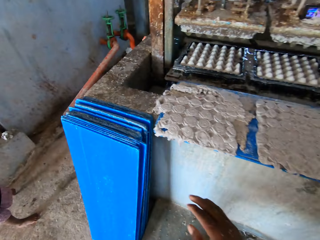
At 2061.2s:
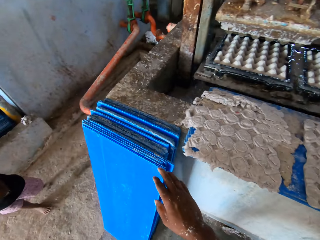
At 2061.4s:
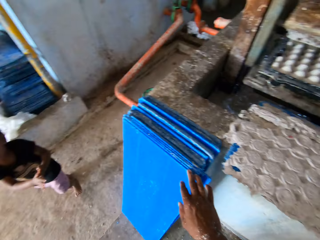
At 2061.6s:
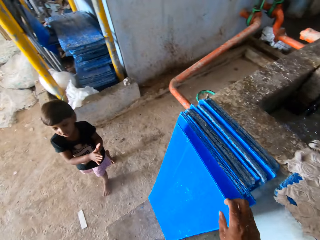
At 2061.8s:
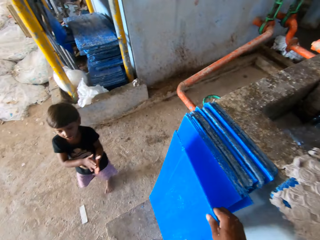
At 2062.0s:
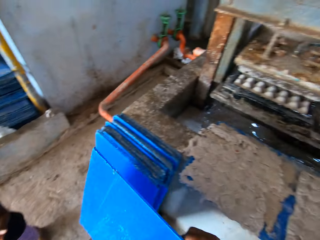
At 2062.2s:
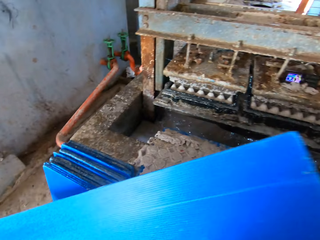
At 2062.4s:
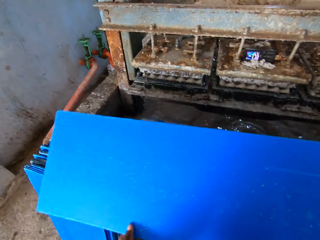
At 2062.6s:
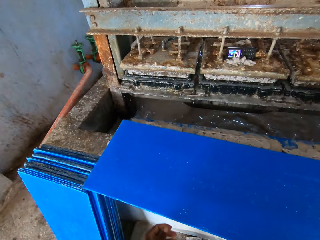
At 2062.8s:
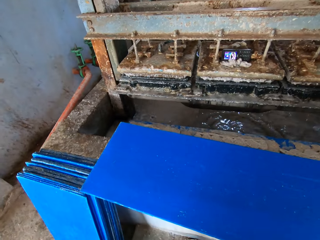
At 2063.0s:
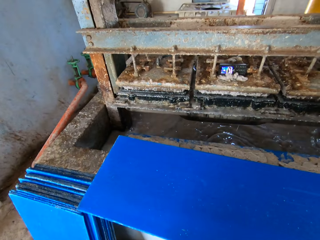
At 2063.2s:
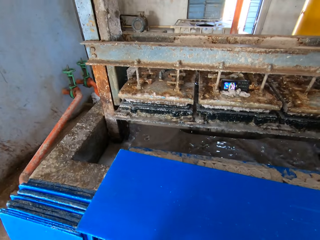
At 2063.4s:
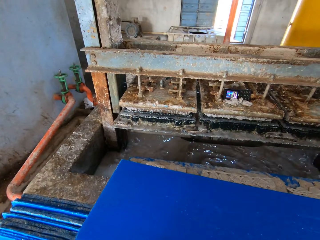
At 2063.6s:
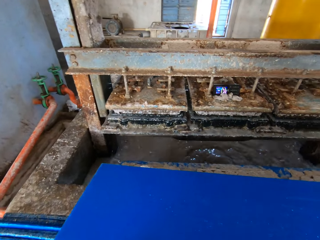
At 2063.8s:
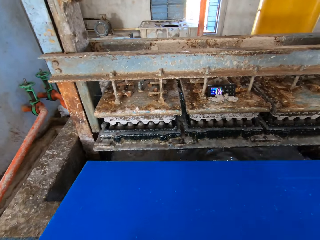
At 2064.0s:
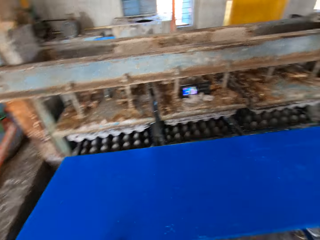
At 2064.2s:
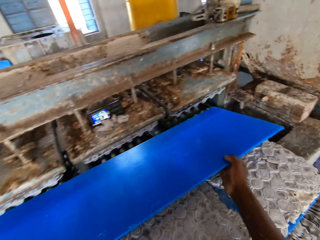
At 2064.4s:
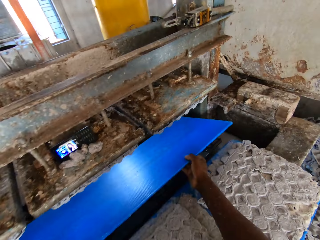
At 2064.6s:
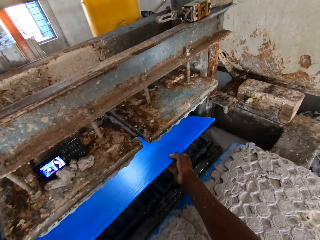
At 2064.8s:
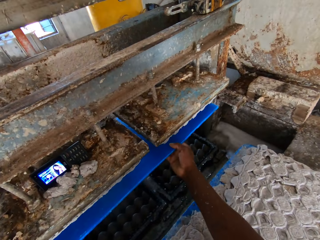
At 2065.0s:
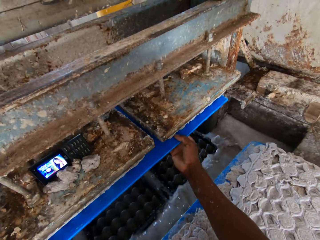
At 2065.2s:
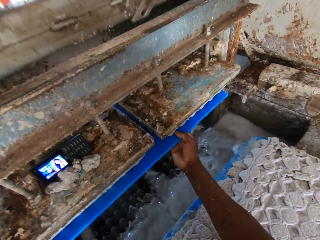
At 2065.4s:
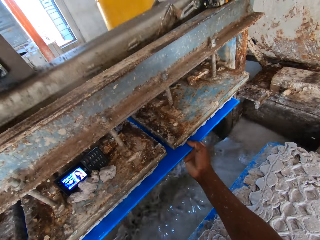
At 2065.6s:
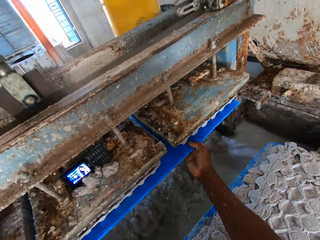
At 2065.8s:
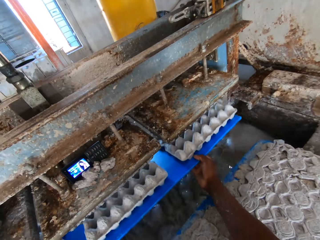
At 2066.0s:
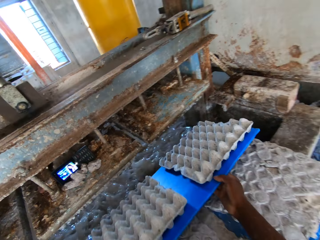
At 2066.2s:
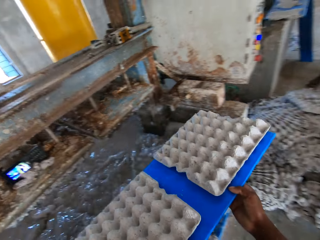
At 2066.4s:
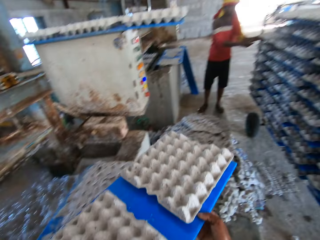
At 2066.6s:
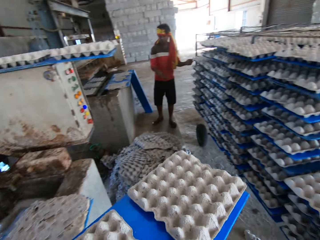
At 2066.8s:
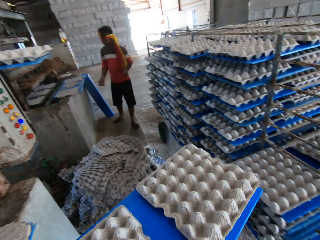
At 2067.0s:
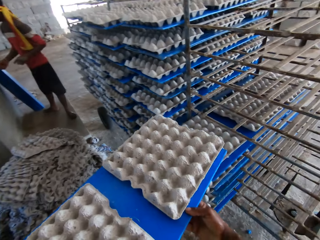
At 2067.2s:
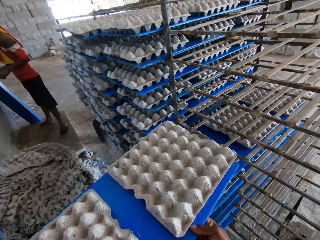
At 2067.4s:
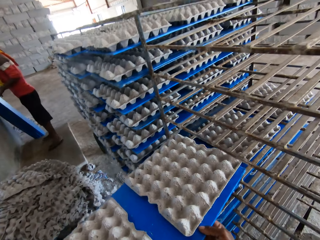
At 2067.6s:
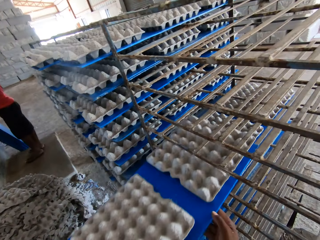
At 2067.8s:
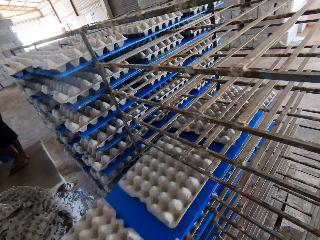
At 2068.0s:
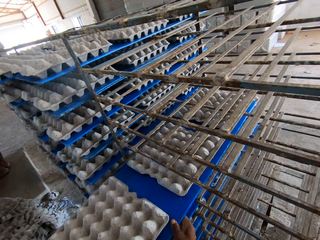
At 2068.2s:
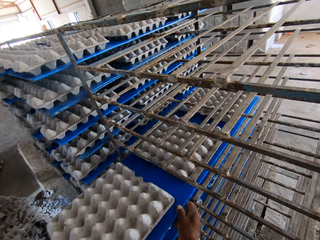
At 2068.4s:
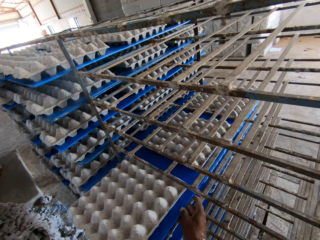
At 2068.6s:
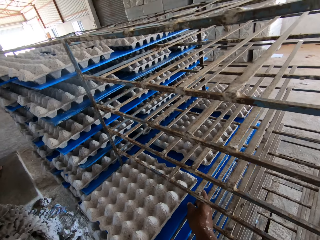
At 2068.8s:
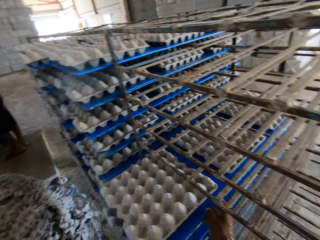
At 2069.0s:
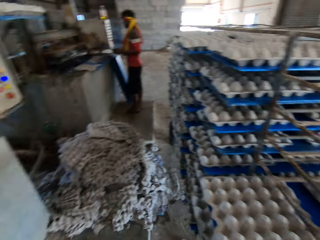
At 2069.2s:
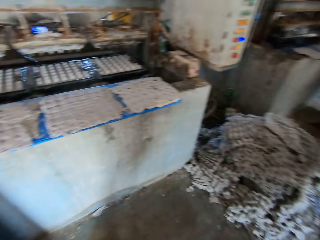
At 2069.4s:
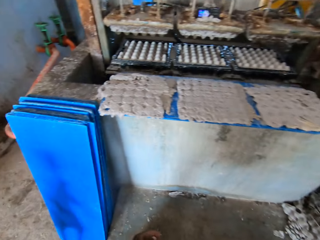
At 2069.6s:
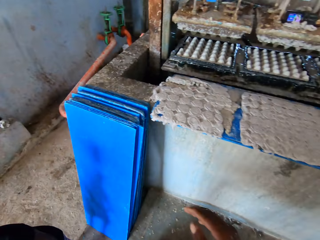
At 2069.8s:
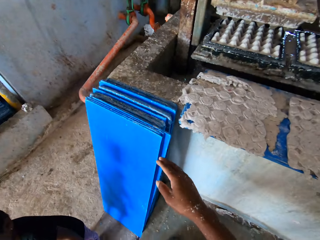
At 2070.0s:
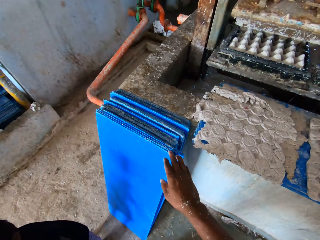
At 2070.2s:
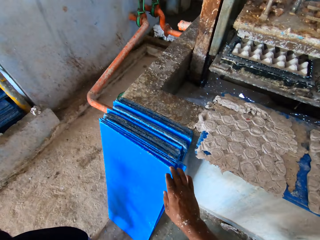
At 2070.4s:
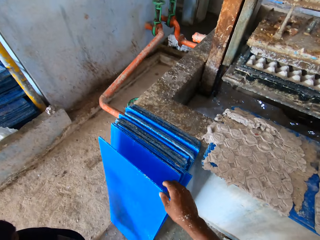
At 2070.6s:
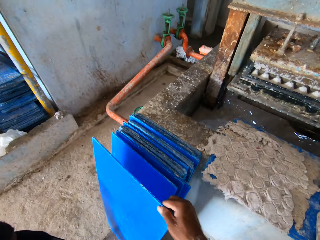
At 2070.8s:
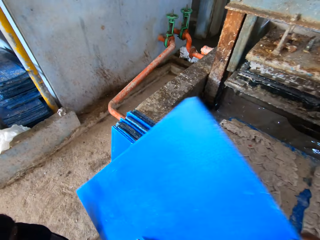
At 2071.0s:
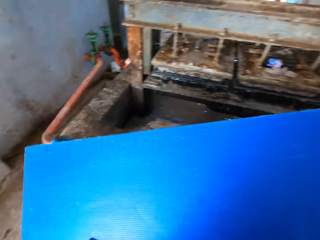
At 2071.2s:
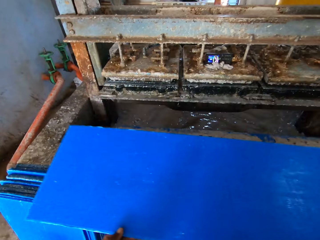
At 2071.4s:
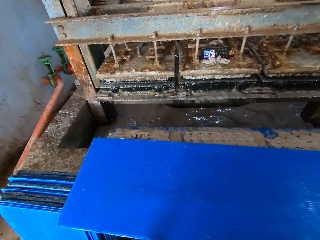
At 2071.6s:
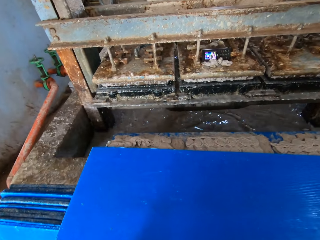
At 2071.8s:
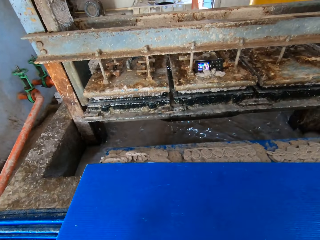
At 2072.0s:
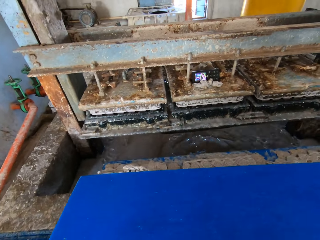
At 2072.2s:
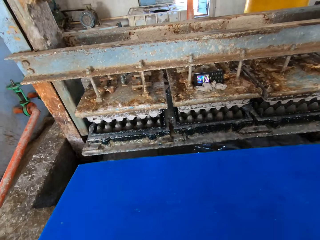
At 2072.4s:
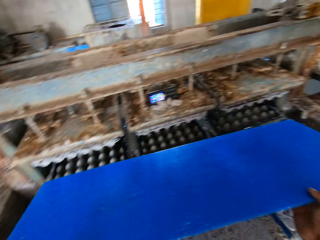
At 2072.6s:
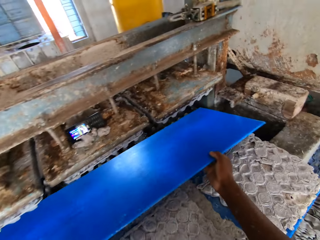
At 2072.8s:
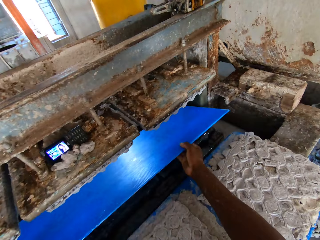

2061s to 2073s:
The boy walks towards the shelf in the factory. The camera wearer picks up a tray on the floor with his right hand. He drops the tray in his hands on the slab around the egg crate machine. He puts the tray in his hands in an egg crate machine. He removes the tray in his hands from the egg crate machine, with egg crates on the tray. The man sets the tray of egg crates in his hands in the shelf in the factory. The camera wearer sets the tray of egg crates in his hands in the shelf in the factory. The man picks up a tray on the floor with his right hand. The camera wearer picks up a tray on the floor with his right hand. He drops the tray in his hands on the slab around the egg crate machine.

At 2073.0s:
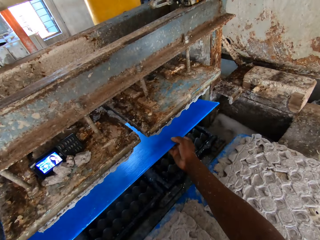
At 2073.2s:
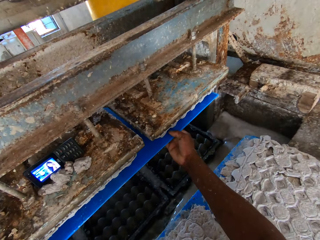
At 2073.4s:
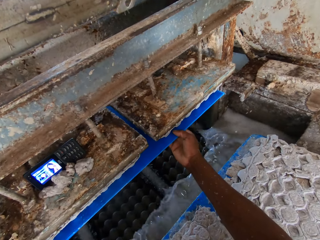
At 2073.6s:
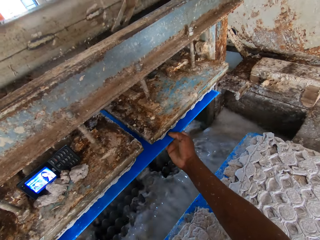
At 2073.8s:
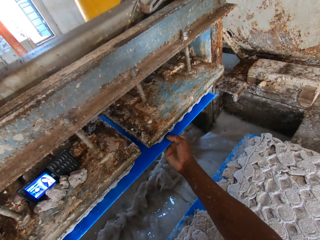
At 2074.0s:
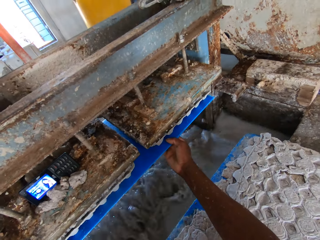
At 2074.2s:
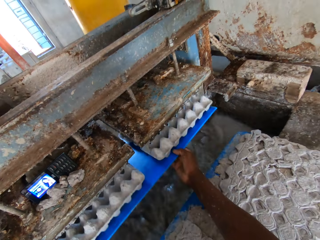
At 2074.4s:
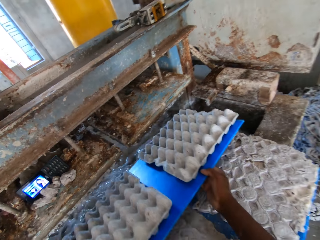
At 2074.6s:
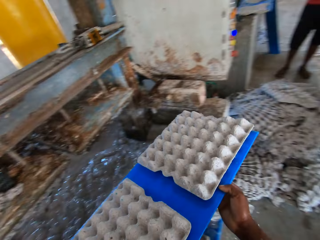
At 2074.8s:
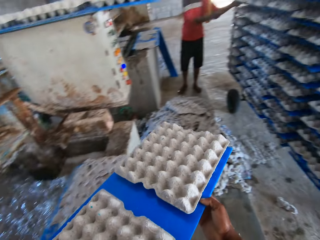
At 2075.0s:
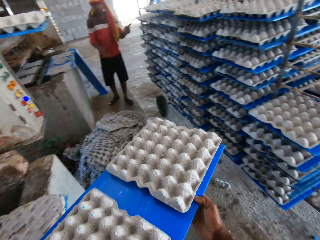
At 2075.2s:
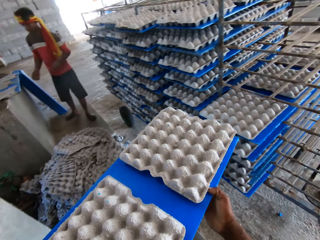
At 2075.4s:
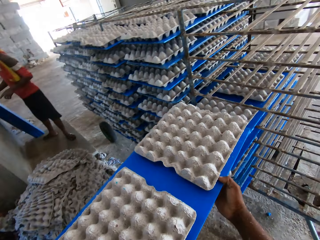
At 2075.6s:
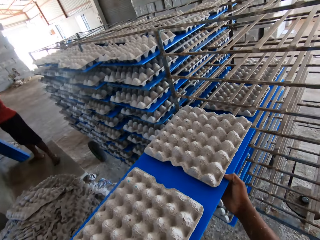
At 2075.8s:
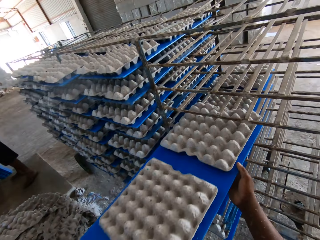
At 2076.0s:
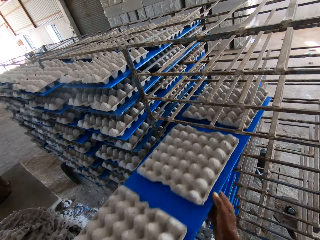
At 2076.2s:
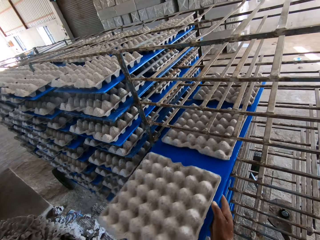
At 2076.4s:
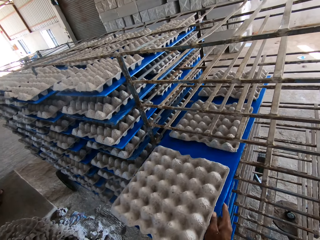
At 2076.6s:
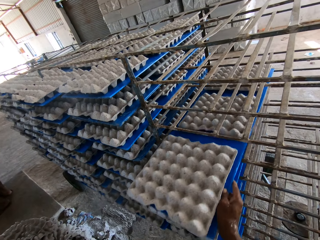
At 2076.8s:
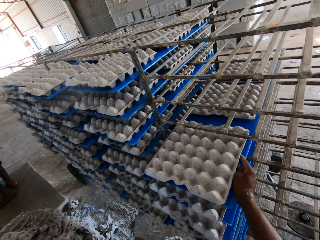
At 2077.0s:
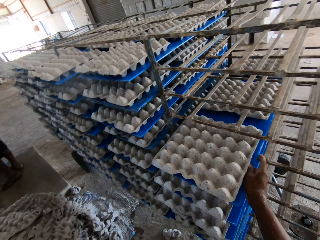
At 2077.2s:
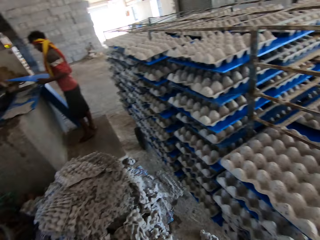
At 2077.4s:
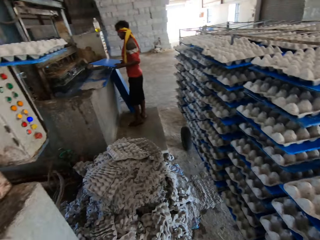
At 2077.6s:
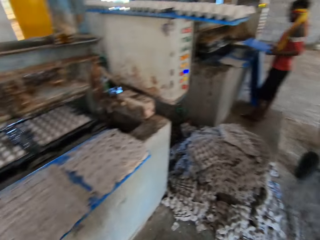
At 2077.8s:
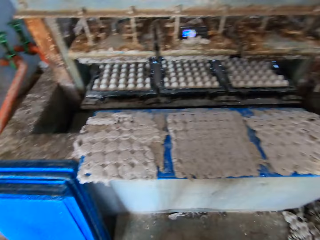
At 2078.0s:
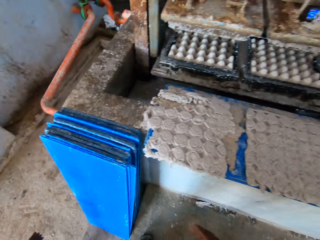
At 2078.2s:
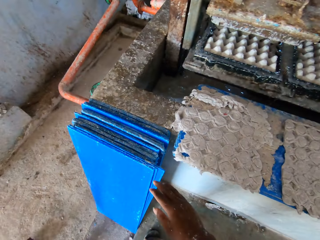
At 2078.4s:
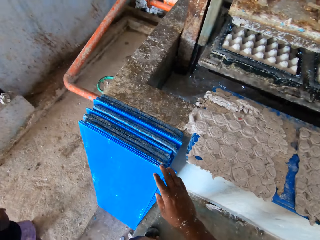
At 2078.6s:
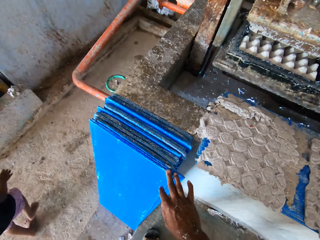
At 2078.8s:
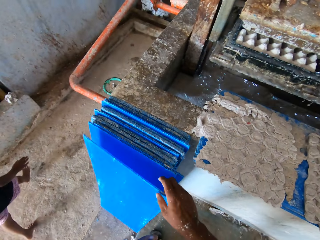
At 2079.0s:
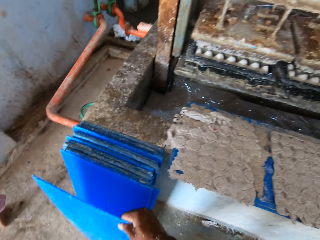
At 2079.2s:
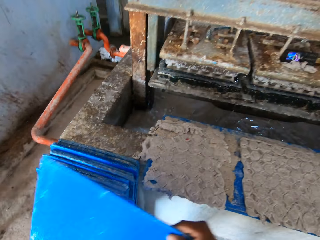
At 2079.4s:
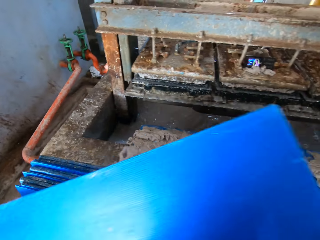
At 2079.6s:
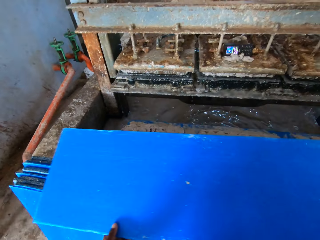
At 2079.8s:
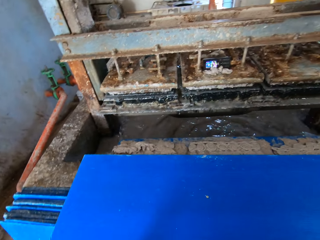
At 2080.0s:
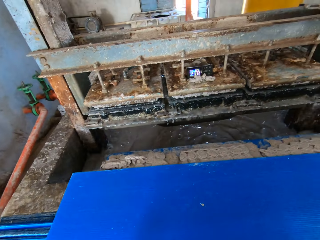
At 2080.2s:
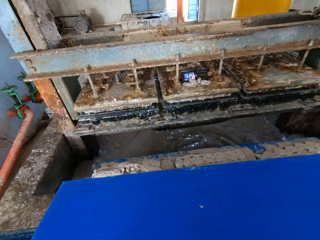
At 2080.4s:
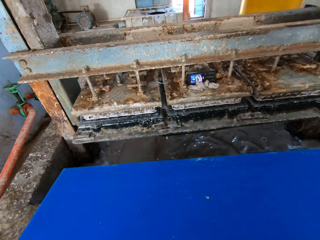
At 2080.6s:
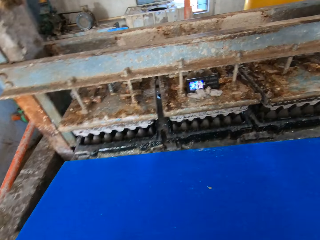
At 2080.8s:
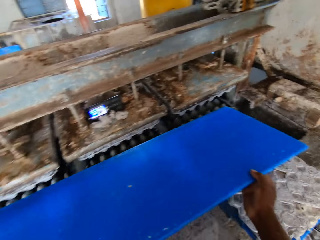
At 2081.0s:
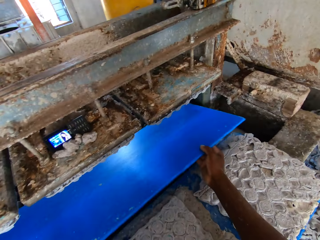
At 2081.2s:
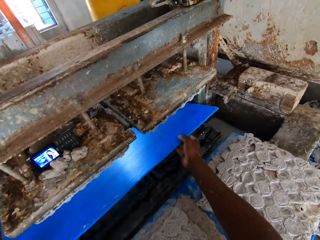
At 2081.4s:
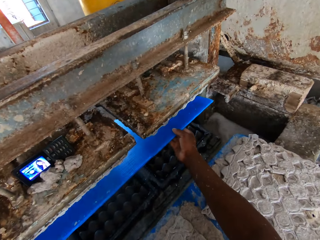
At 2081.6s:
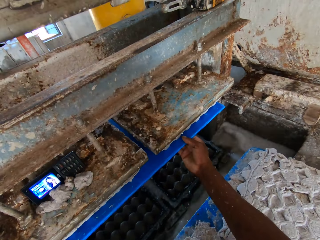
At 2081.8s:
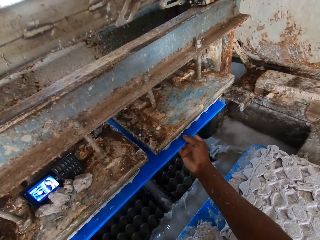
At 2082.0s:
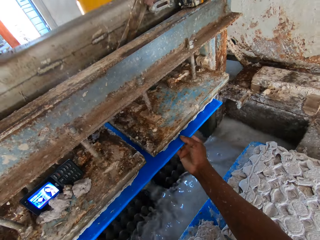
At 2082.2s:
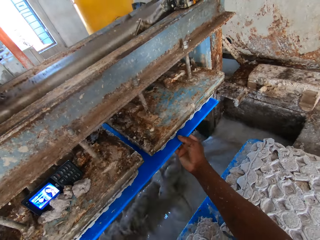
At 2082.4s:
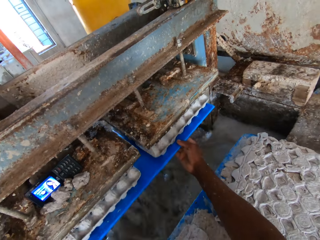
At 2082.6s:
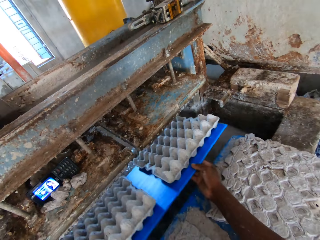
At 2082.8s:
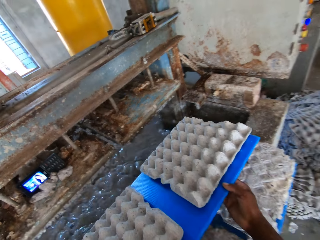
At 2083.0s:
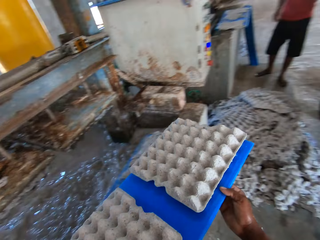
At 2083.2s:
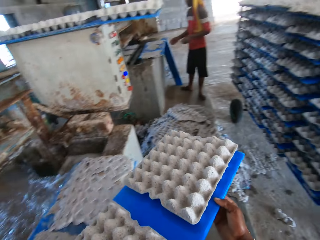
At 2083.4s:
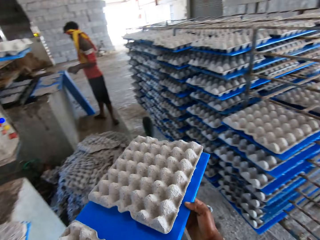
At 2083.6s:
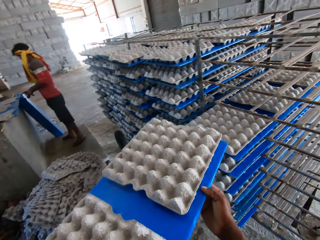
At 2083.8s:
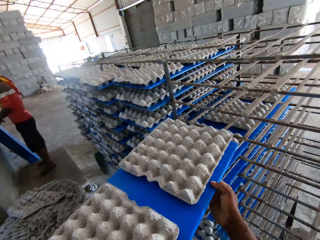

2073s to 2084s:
The camera wearer puts the tray in his hands in the egg crate machine. He removes the tray in his hands from the egg crate machine, with egg crates on the tray. The man sets the tray of egg crates in his hands in the shelf in the factory. The camera wearer sets the tray of egg crates in his hands in the shelf in the factory. The man puts the tray in his hands in the egg crate machine. The camera wearer picks up a tray on the floor with his right hand. He drops the tray in his hands on the slab around the egg crate machine. He puts the tray in his hands in the egg crate machine. He removes the tray in his hands from the egg crate machine, with egg crates on the tray.
